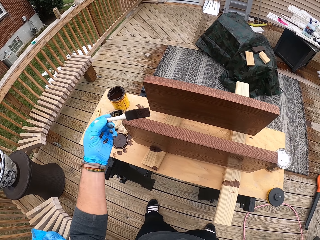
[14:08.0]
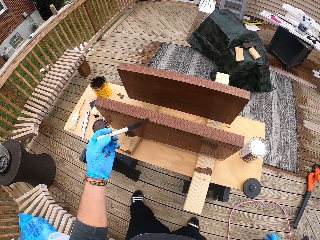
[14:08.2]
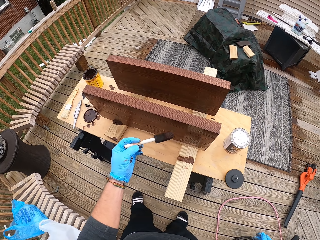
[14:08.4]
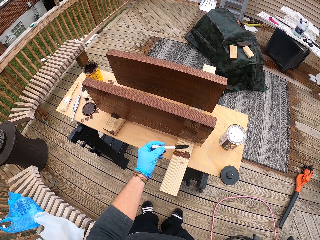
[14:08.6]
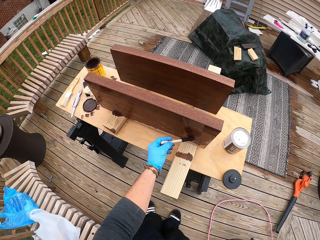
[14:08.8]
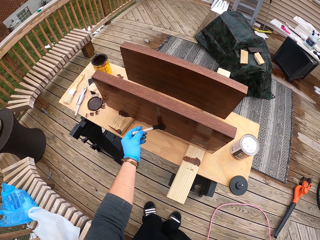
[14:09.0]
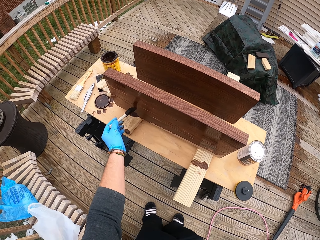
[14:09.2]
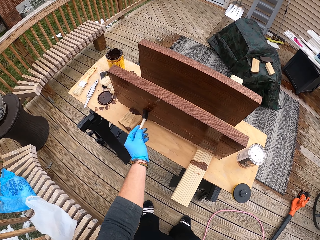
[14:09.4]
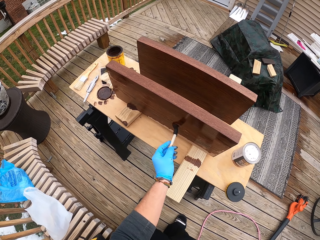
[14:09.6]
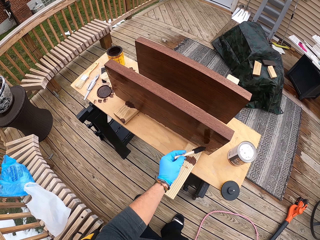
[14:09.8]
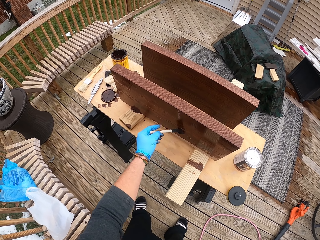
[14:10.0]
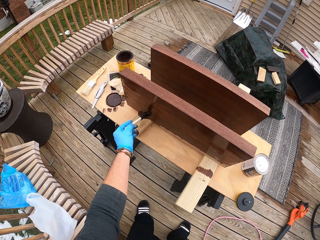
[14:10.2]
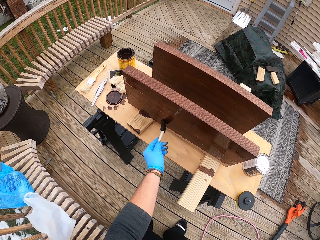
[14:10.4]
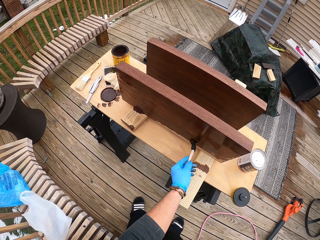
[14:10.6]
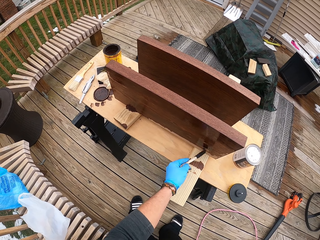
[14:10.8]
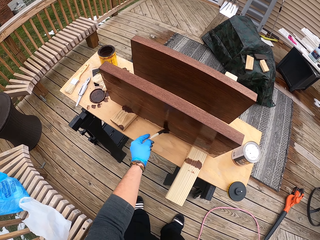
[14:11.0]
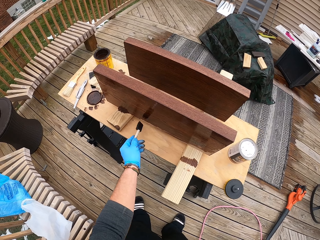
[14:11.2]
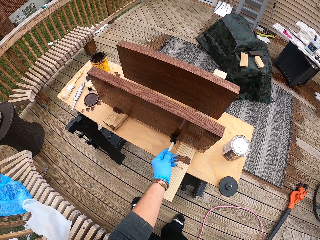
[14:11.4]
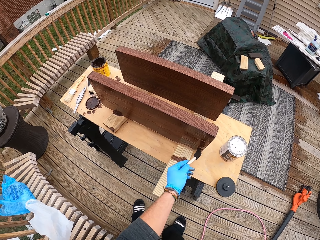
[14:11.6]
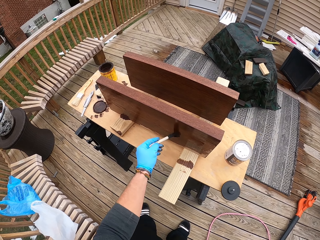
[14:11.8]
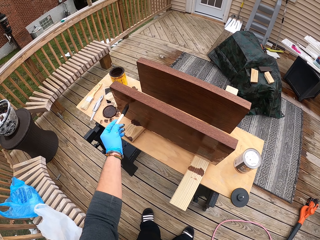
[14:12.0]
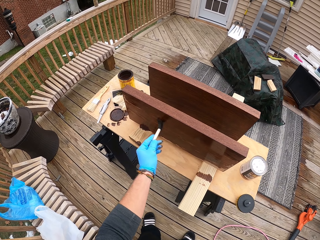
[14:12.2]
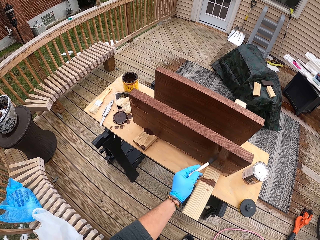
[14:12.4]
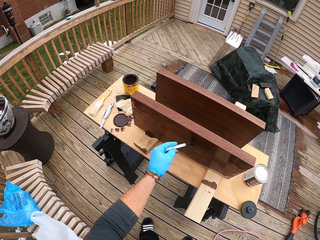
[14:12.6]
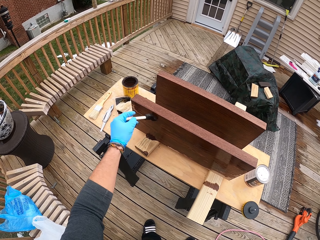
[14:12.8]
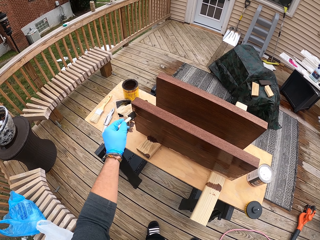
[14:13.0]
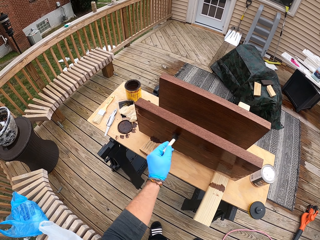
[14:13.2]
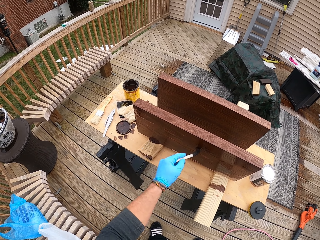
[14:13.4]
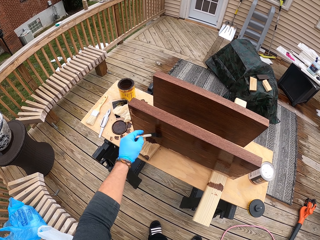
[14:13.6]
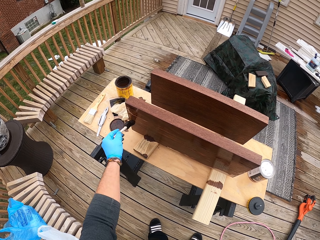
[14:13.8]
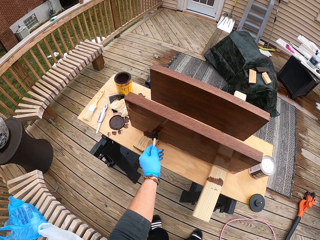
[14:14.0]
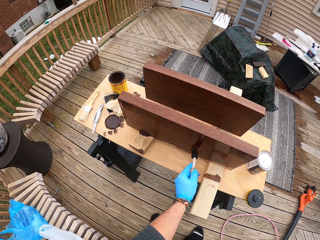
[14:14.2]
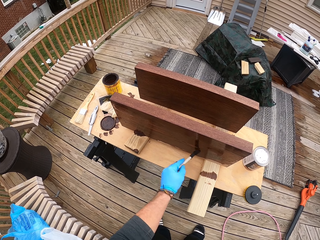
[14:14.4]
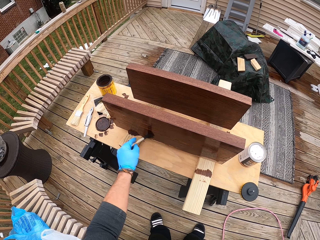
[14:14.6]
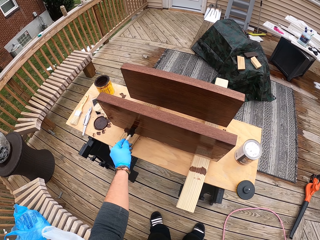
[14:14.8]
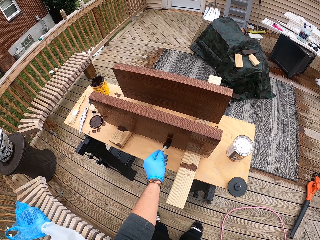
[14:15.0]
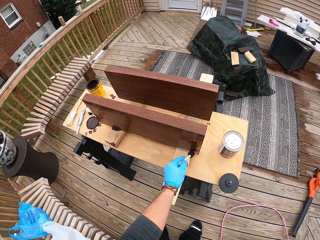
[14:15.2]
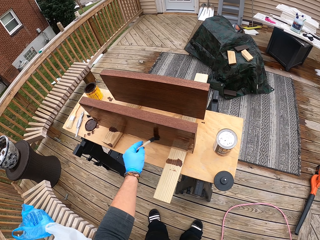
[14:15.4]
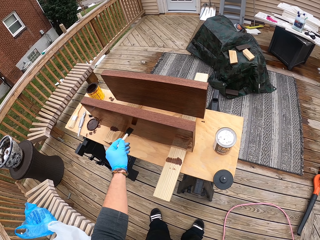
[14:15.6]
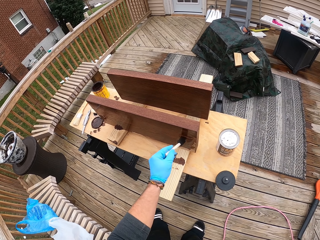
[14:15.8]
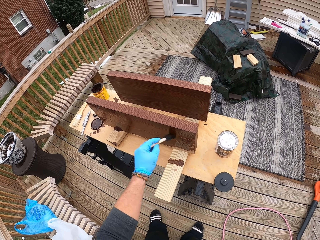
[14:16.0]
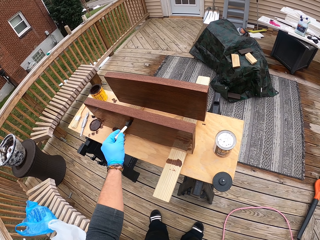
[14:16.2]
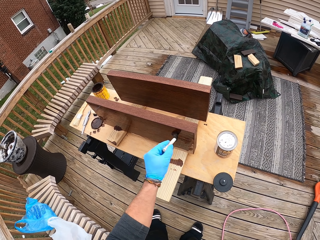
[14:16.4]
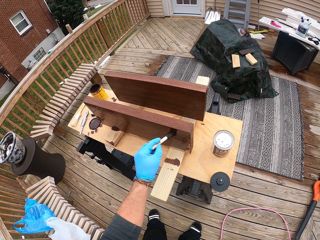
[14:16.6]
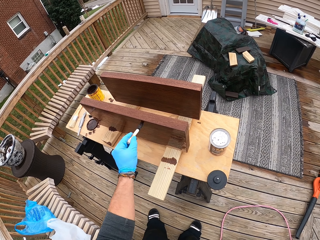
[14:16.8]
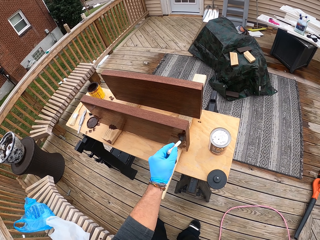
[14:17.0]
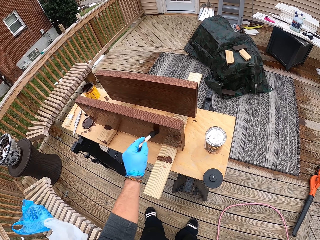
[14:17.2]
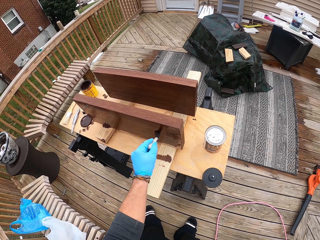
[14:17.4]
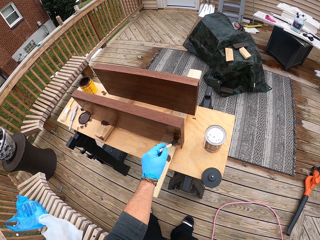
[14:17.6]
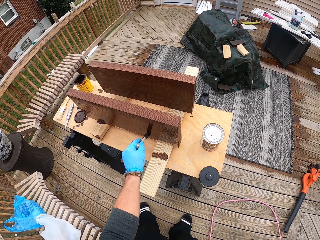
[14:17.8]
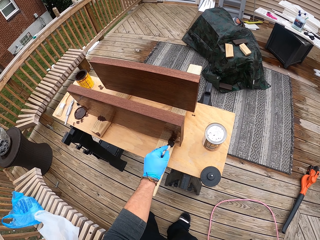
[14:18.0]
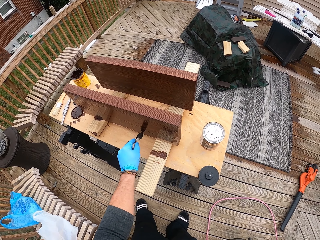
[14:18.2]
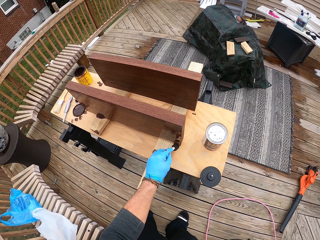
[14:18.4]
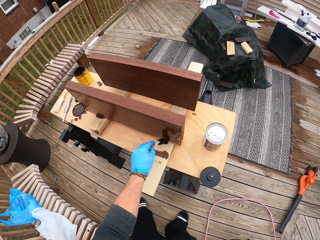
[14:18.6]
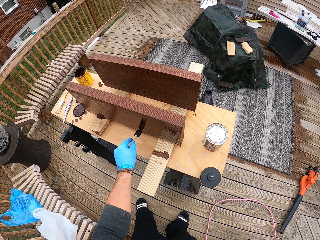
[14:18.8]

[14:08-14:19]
The camera wearer paints the wood on the table with the paintbrush in his left hand.

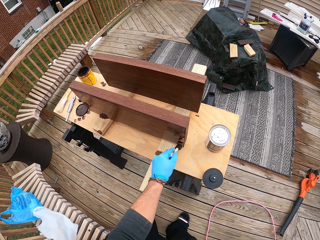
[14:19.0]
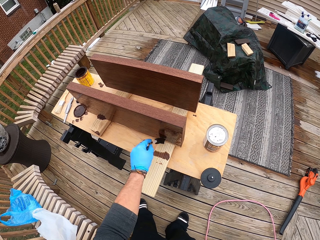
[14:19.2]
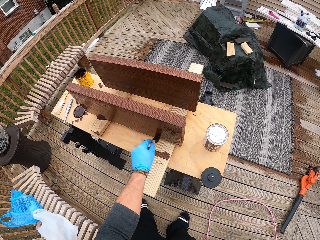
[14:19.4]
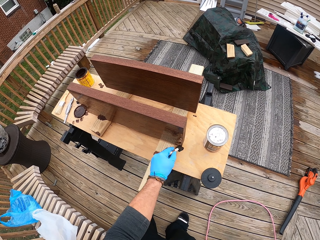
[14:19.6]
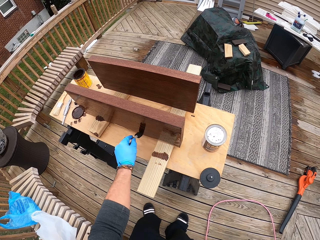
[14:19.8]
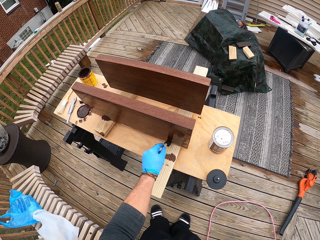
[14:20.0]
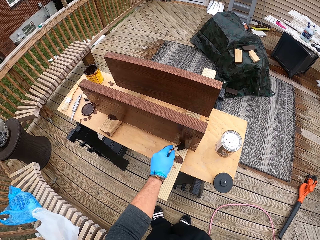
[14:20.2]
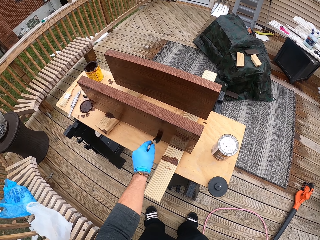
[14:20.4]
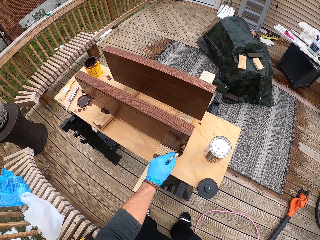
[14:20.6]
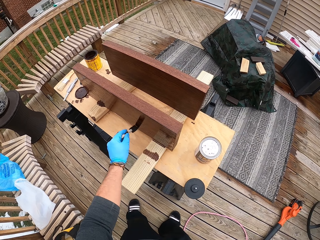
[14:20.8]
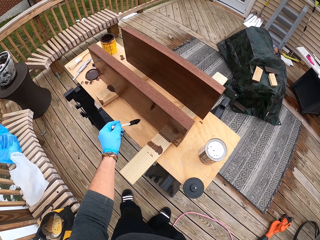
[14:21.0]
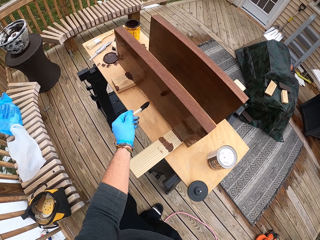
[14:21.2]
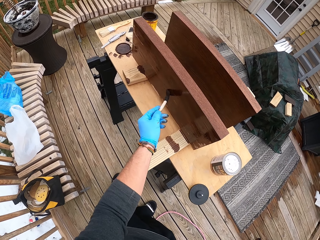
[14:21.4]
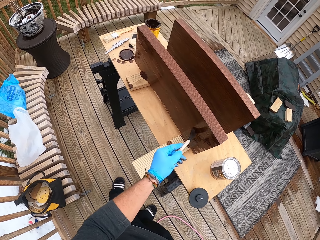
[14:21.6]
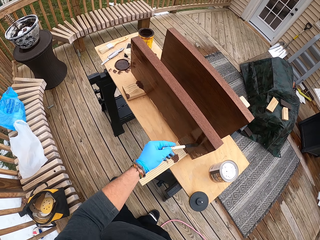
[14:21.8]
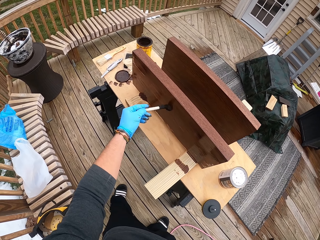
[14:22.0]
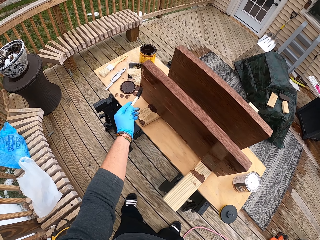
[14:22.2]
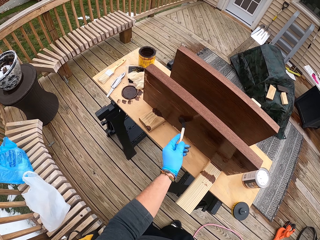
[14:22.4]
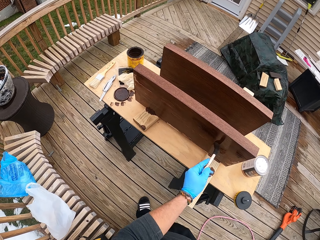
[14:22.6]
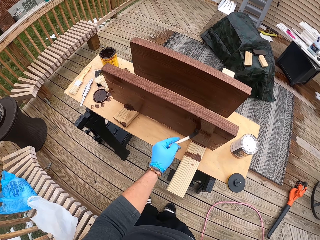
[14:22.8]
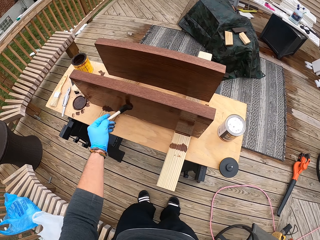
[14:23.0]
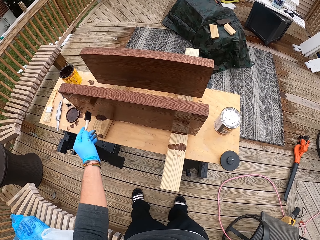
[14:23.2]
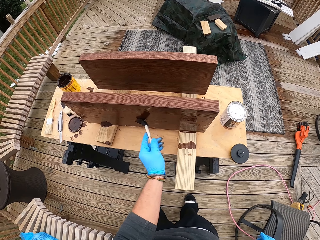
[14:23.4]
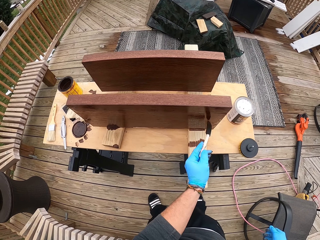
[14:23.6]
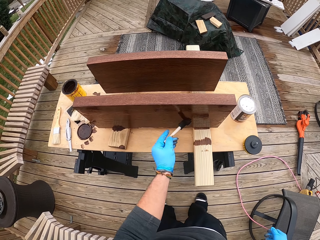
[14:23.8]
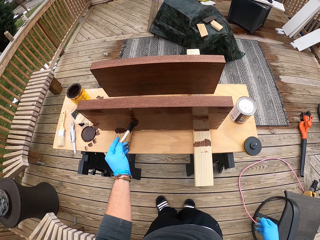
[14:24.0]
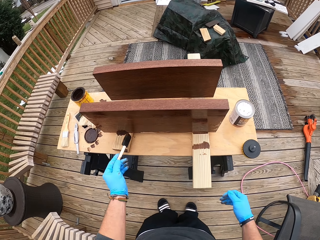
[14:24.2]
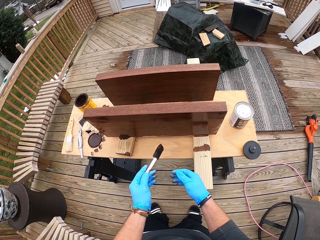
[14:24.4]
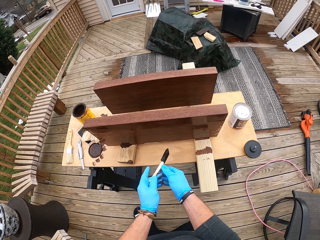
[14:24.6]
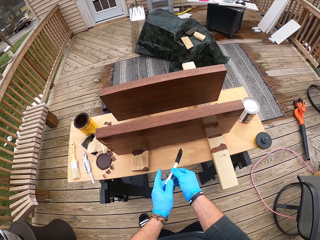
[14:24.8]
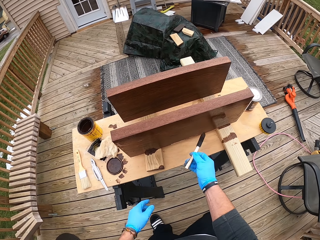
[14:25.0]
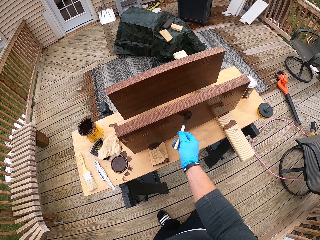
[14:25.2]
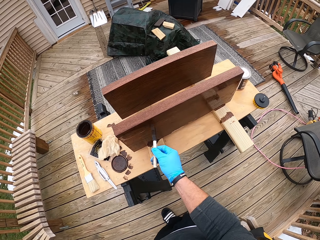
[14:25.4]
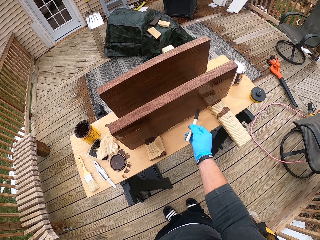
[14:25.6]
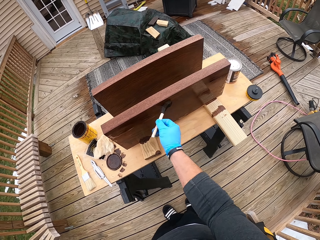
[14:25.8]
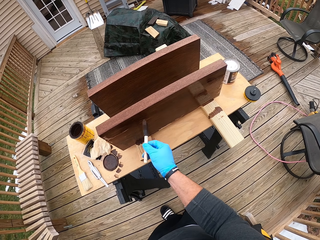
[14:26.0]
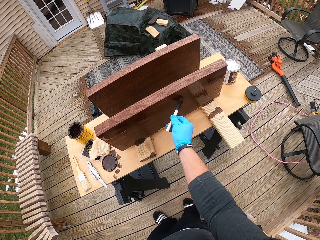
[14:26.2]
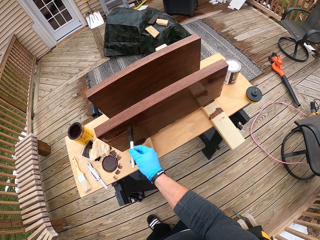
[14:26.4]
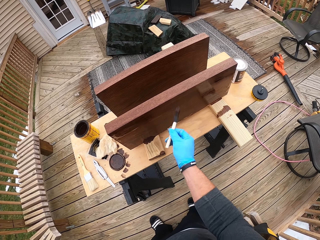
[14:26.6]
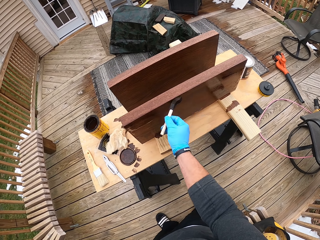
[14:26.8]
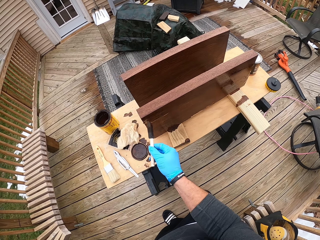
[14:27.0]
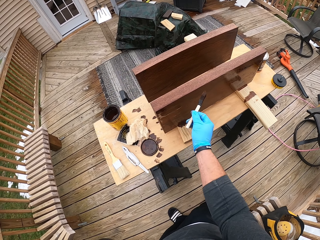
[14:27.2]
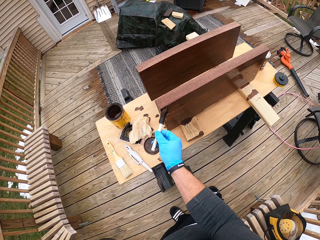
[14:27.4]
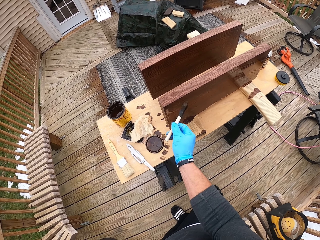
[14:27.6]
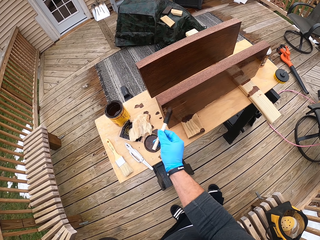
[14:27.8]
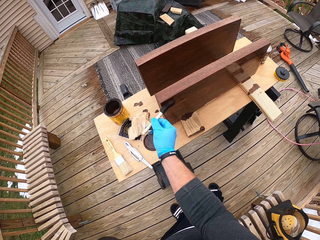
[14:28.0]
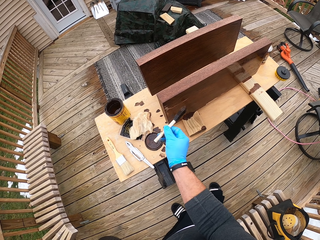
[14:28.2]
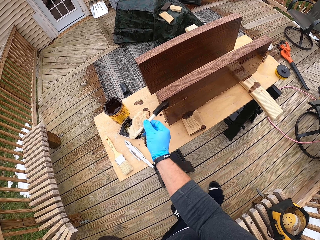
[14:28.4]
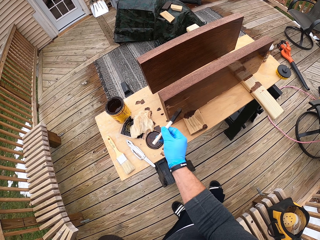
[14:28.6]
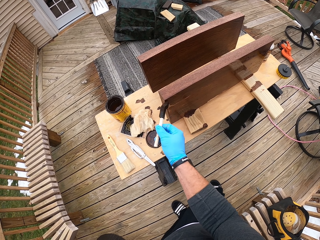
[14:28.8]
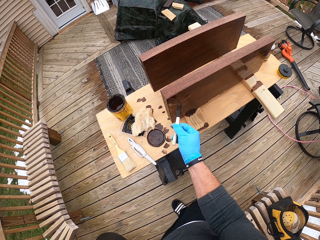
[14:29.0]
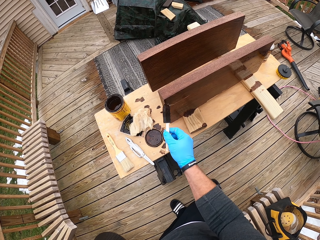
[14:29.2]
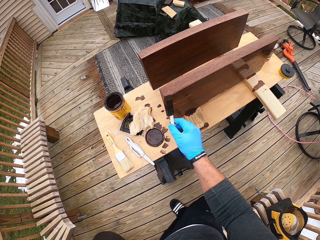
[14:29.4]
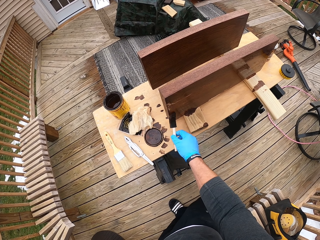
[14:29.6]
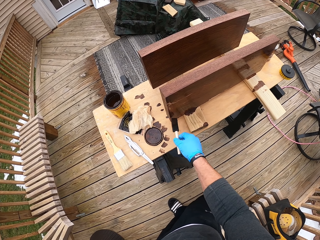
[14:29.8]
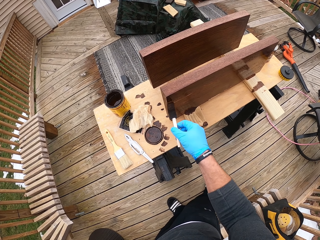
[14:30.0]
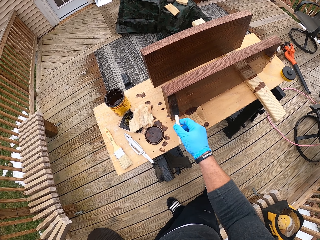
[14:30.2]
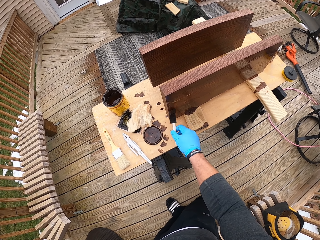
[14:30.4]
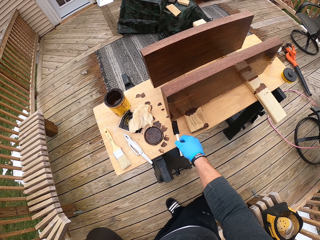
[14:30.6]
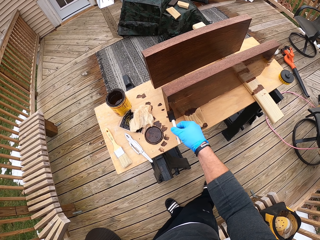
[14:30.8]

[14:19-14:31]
The camera wearer passes the paintbrush to his right hand from his left hand. He paints the wood on the table with the paintbrush in his right hand.
